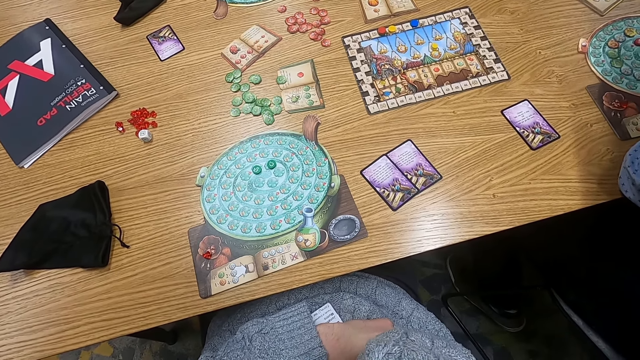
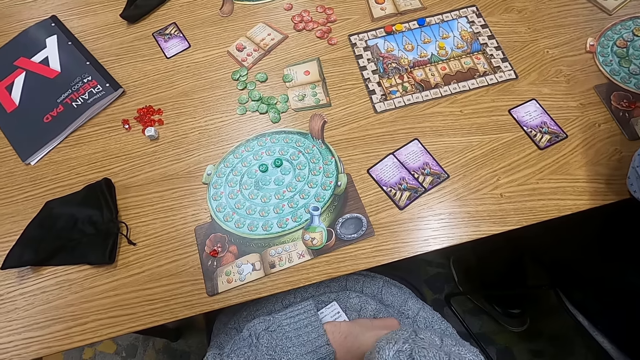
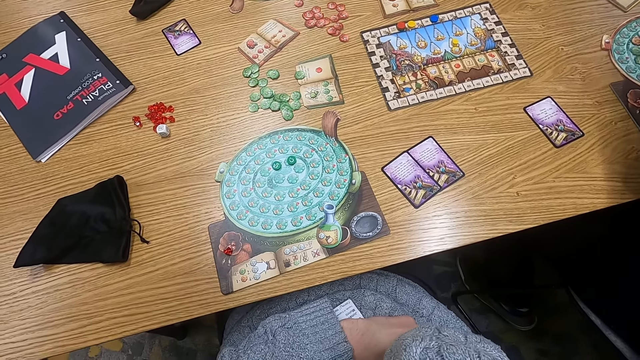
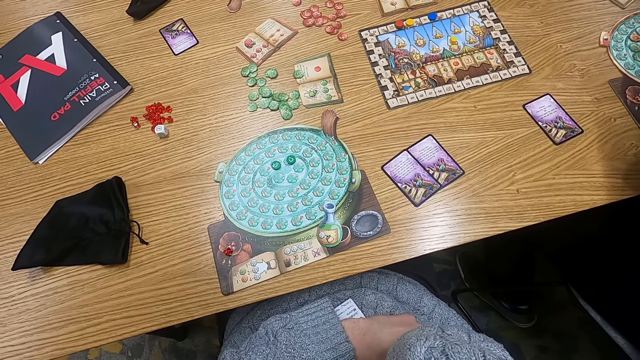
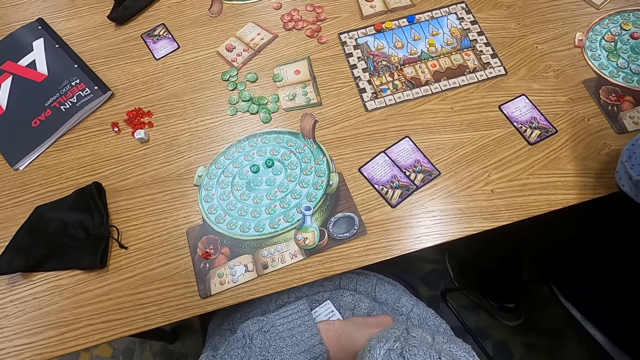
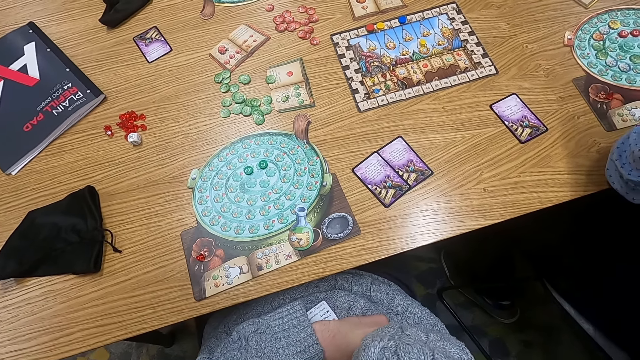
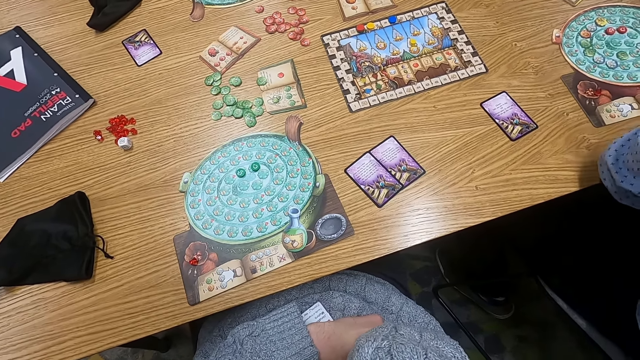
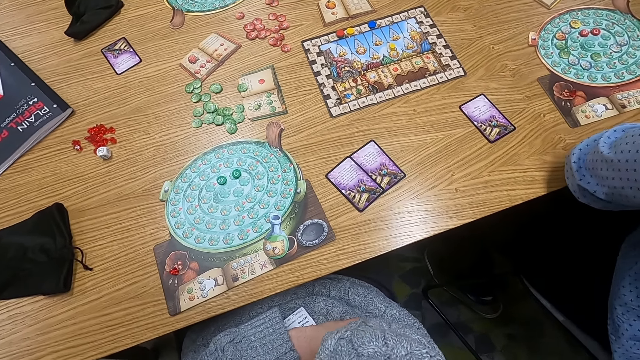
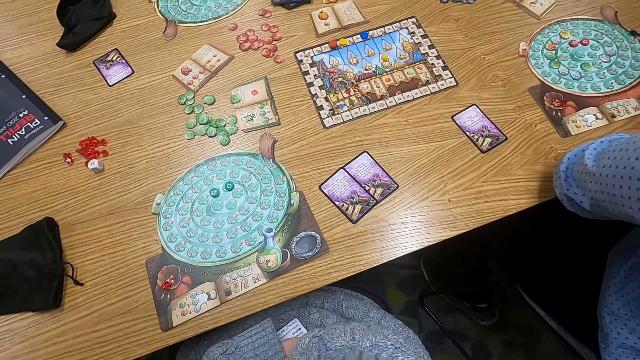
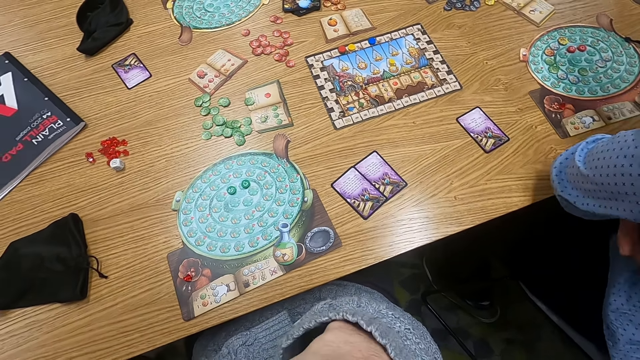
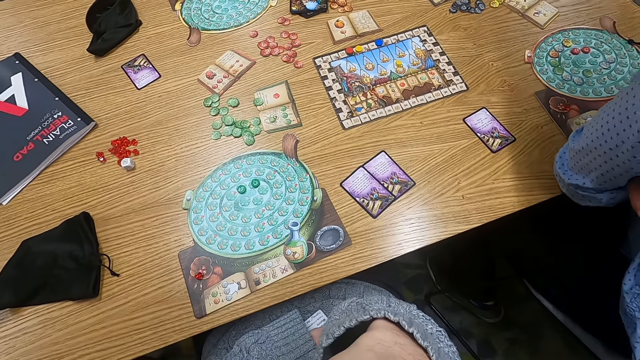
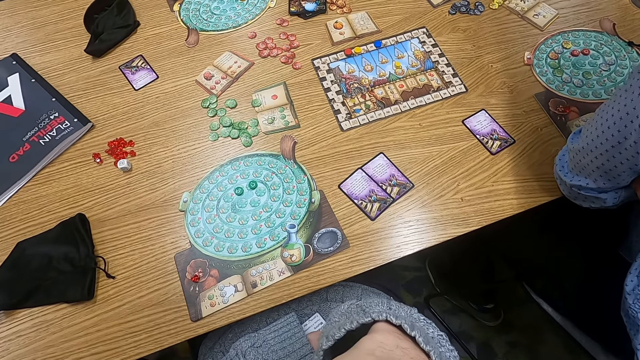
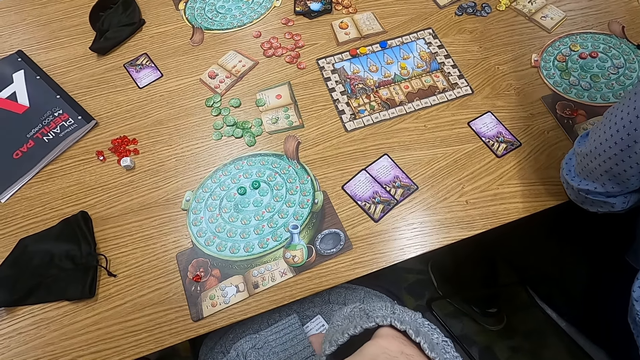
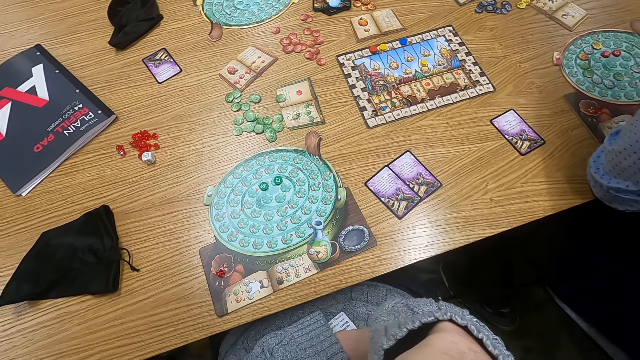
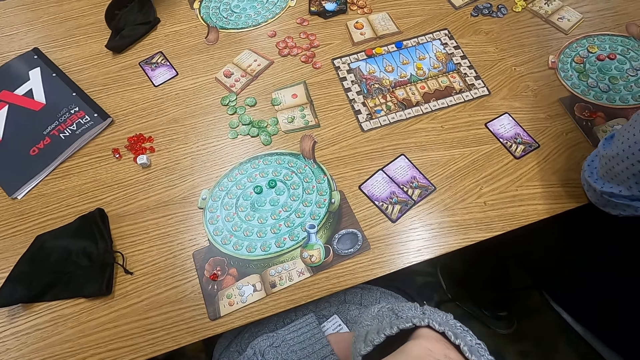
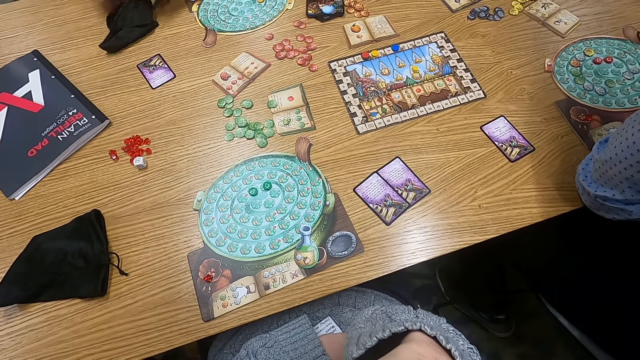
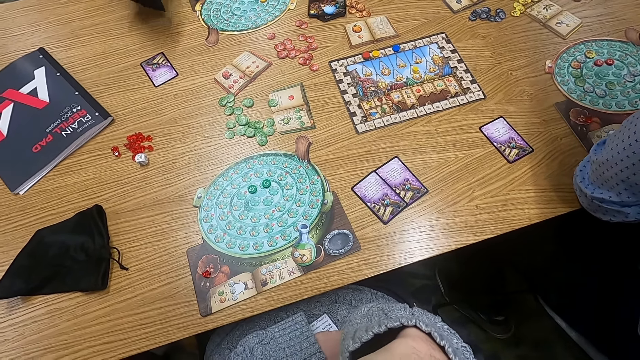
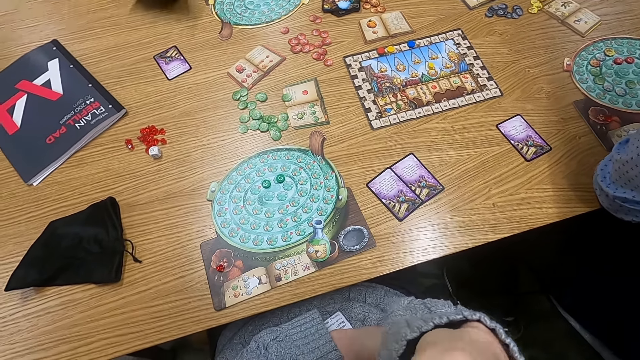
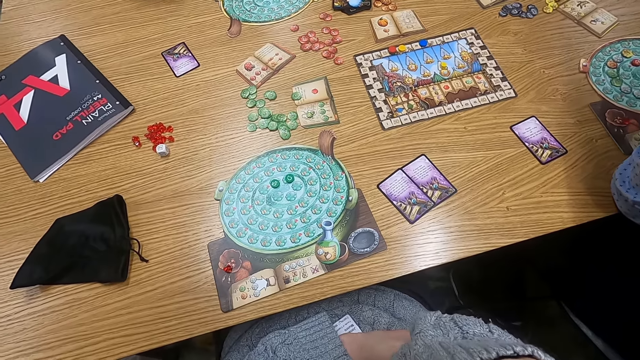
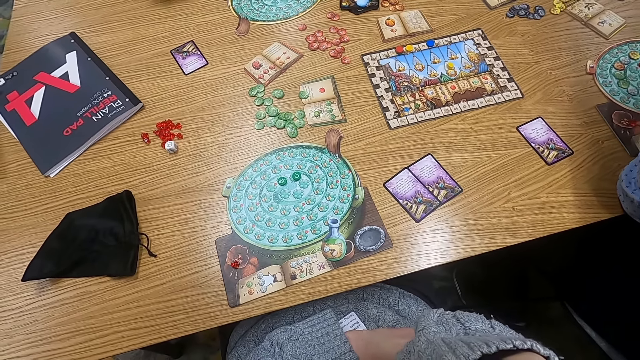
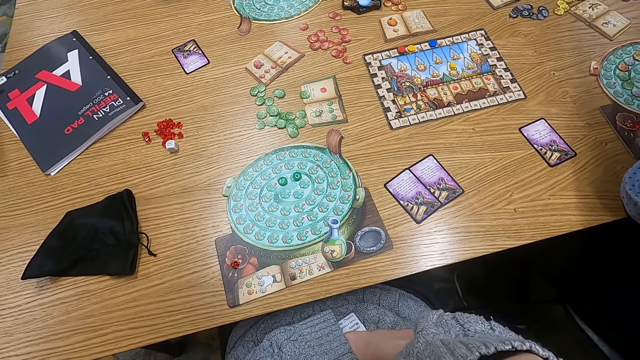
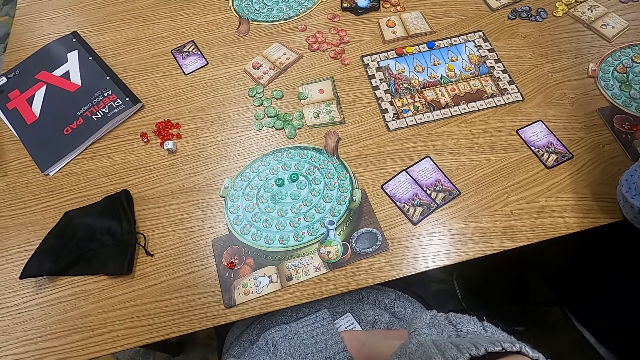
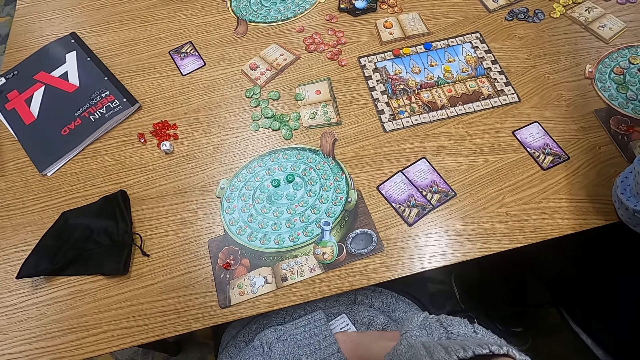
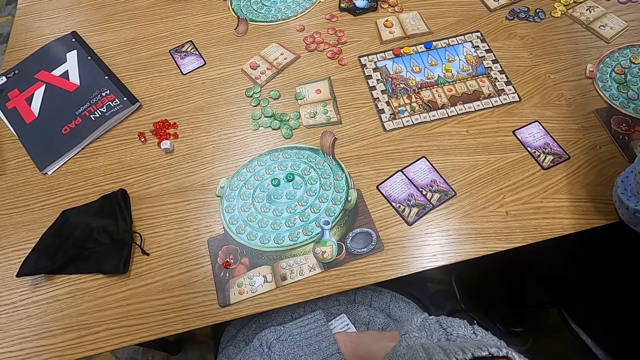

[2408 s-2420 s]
The camera wearer turns to the side. A man picks a bag. The man holds the cloth bag. The man holds the cloth bag again.

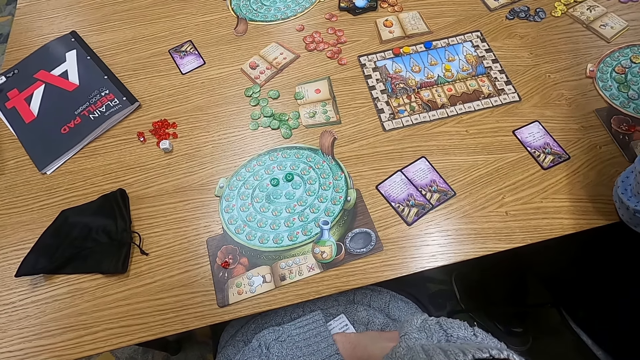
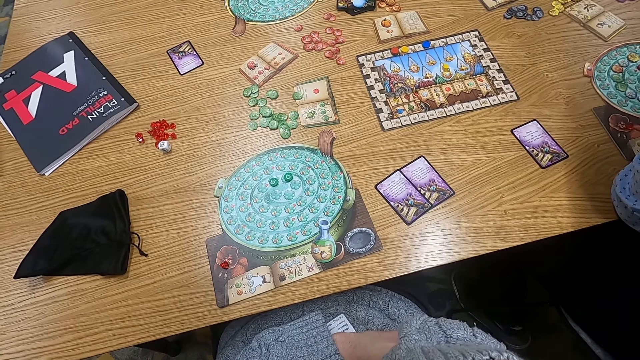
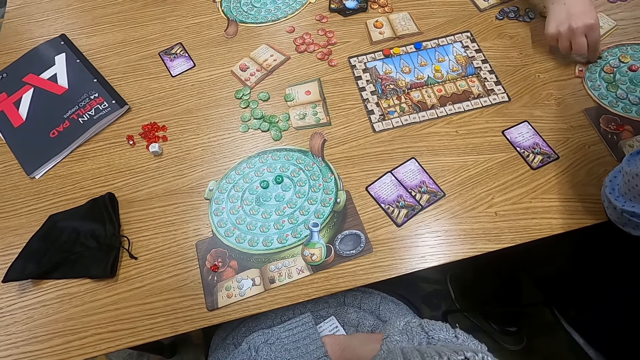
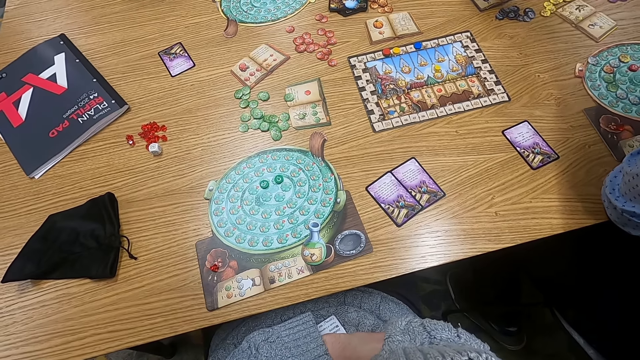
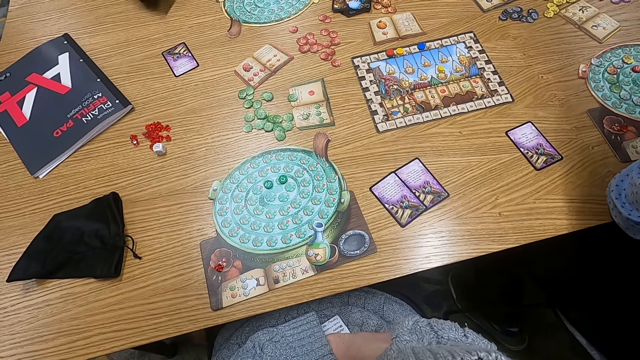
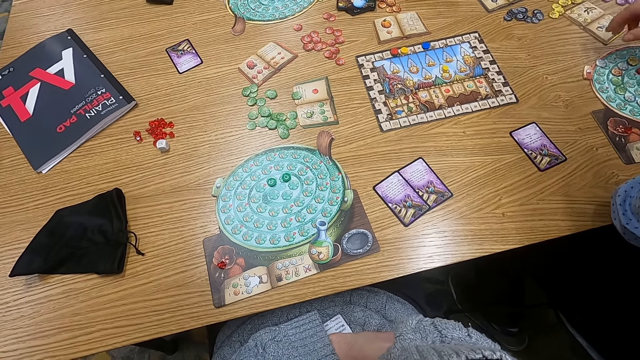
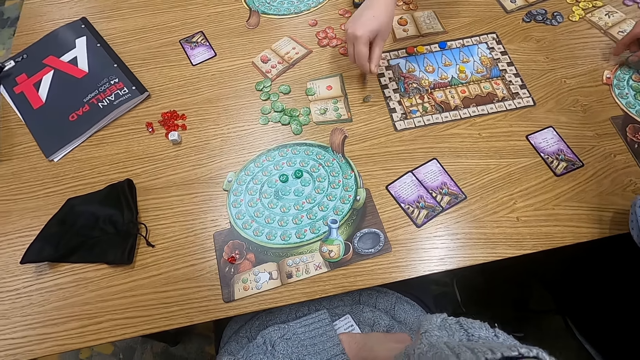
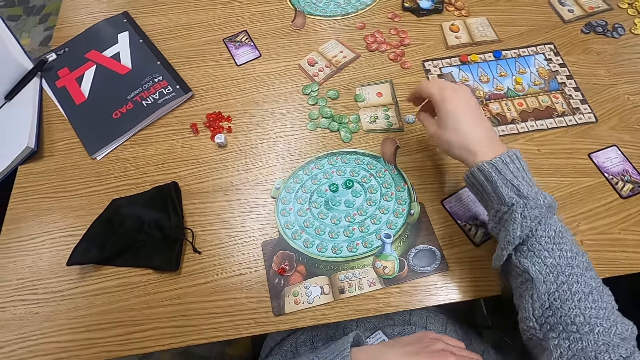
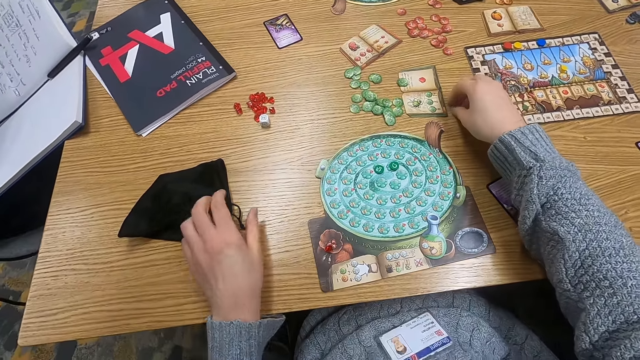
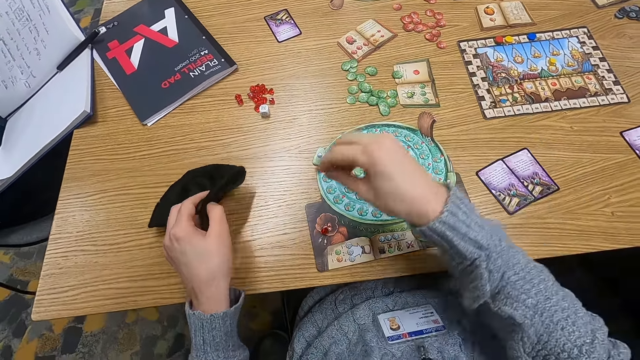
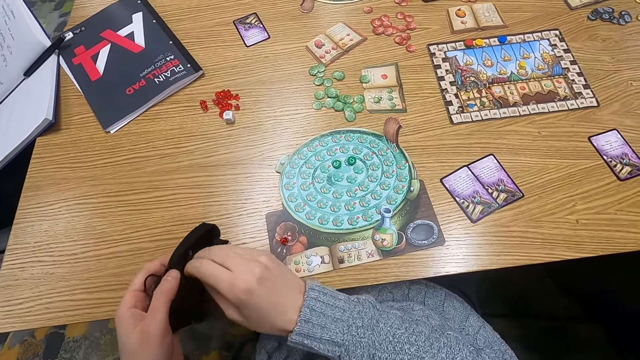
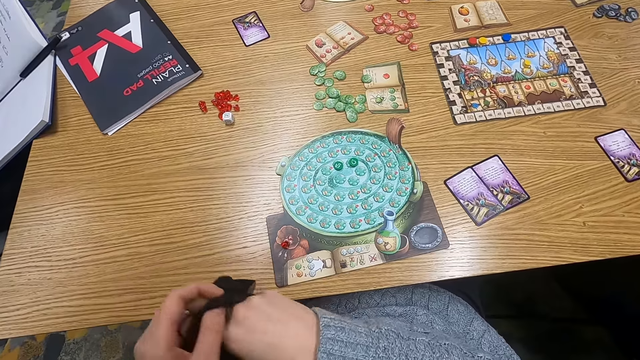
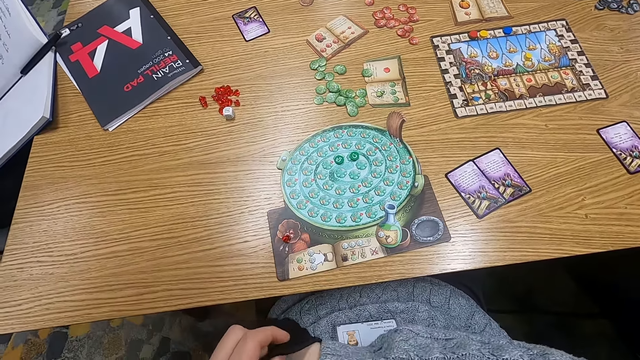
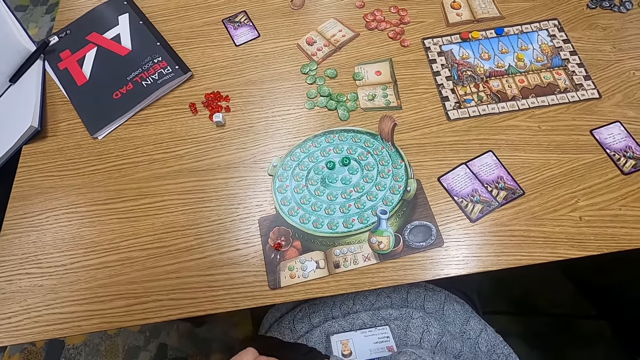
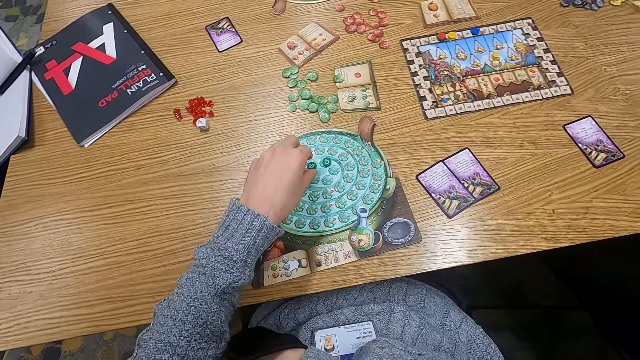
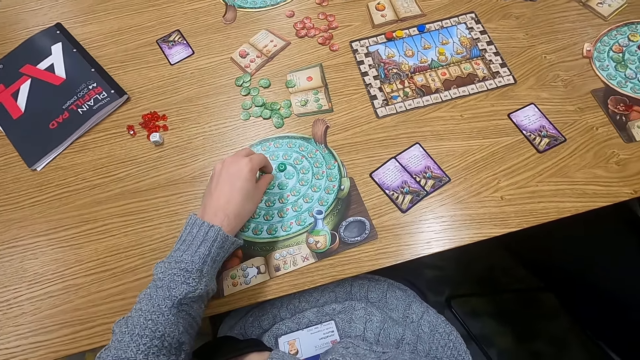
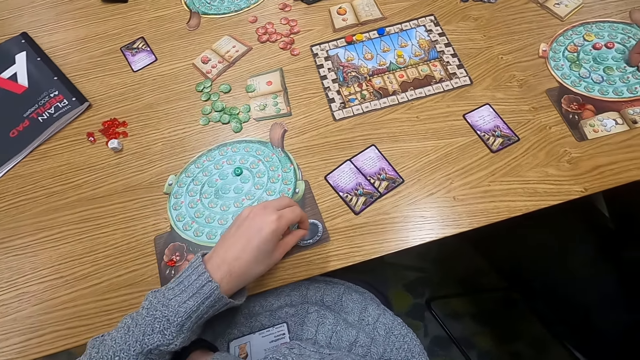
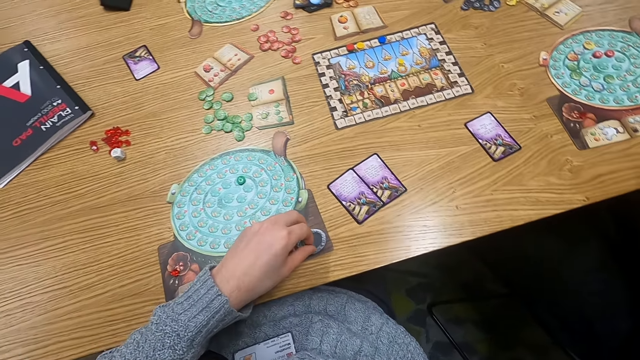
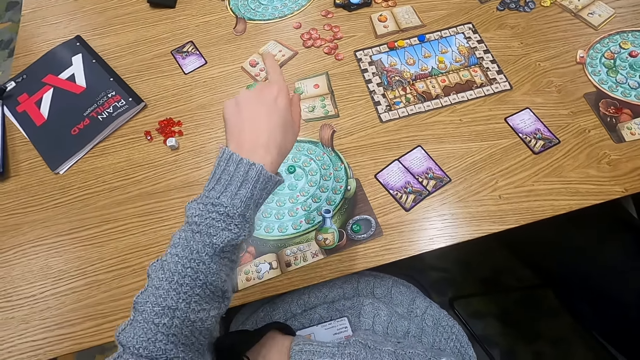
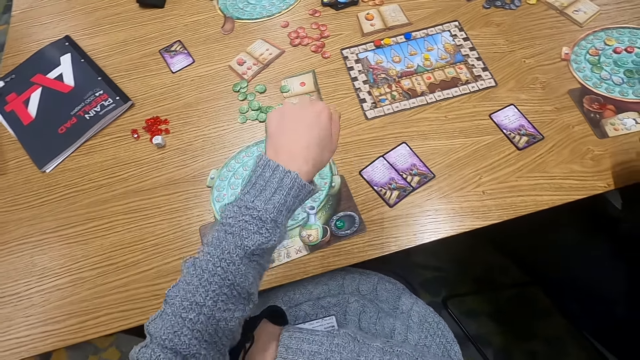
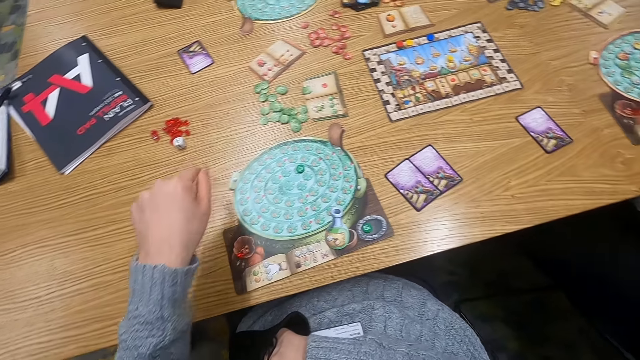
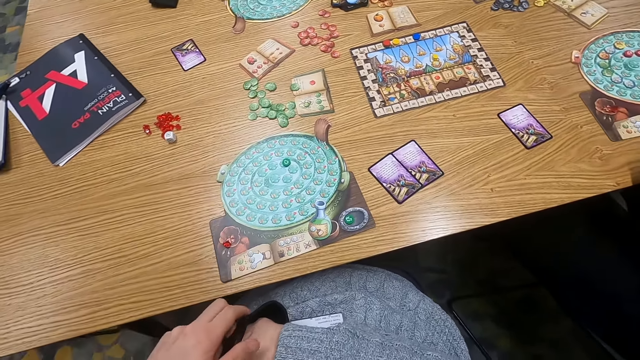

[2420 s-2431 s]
A man puts a counter on the board. The man drops the counter on the table. The camera wearer picks point tokens or a counter on the table. They hold a cloth bag. They put a point token in the cloth bag. They pick point tokens on the table. They move a counter. They move a hand around.
